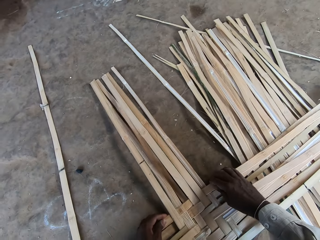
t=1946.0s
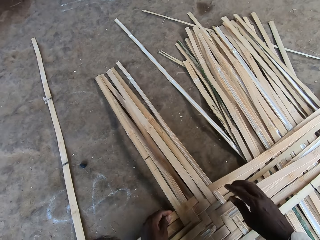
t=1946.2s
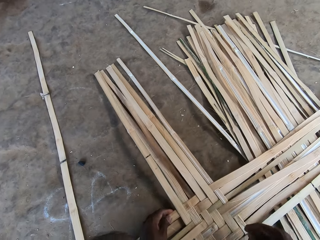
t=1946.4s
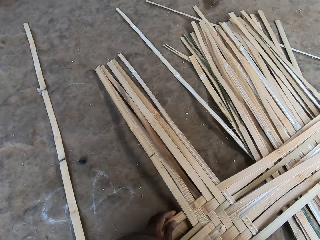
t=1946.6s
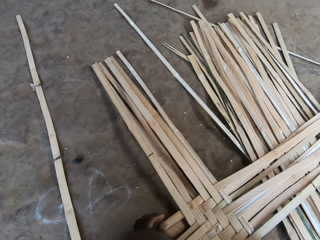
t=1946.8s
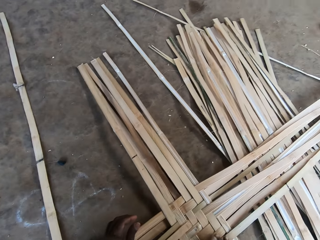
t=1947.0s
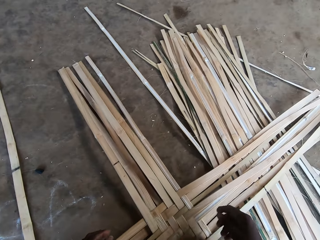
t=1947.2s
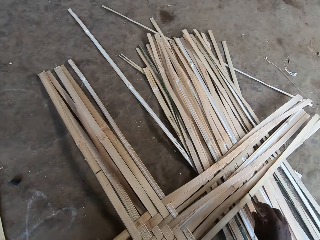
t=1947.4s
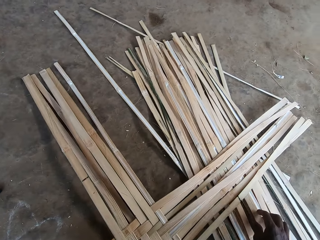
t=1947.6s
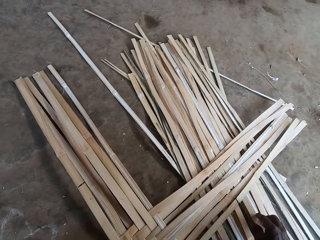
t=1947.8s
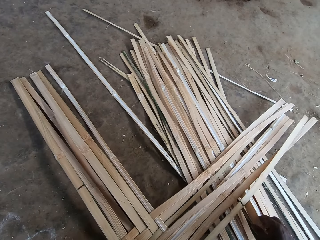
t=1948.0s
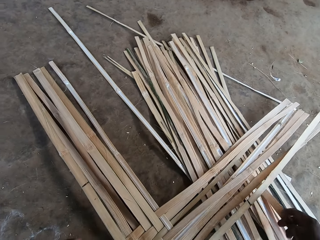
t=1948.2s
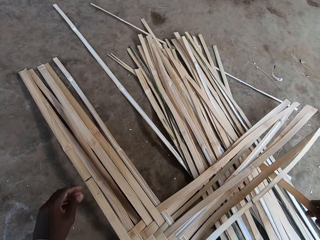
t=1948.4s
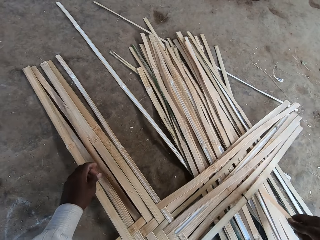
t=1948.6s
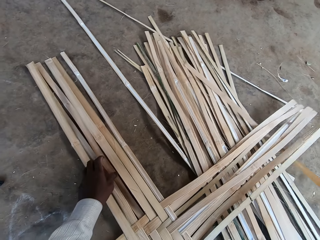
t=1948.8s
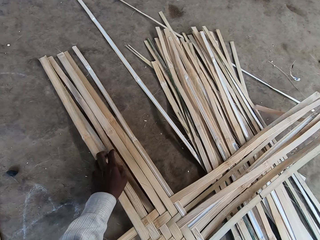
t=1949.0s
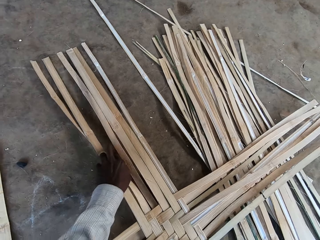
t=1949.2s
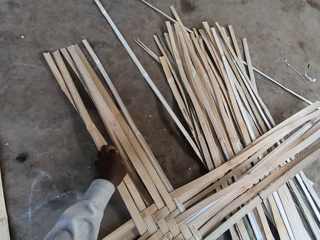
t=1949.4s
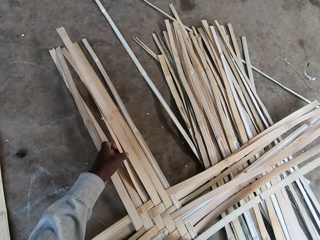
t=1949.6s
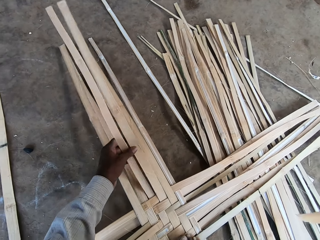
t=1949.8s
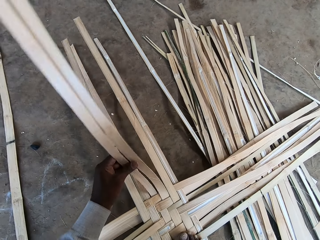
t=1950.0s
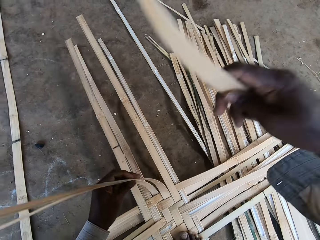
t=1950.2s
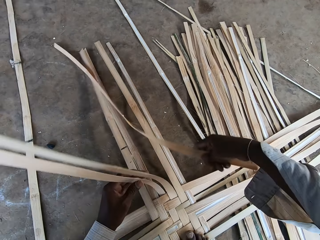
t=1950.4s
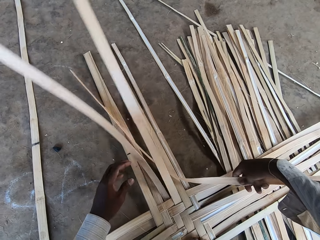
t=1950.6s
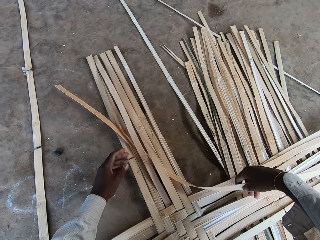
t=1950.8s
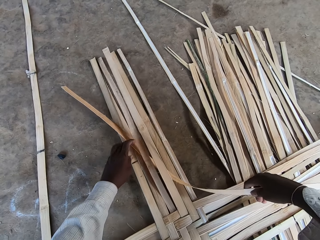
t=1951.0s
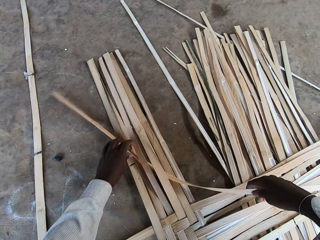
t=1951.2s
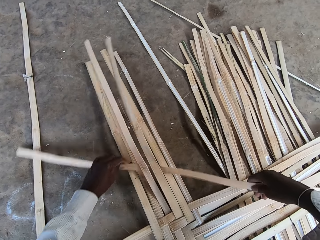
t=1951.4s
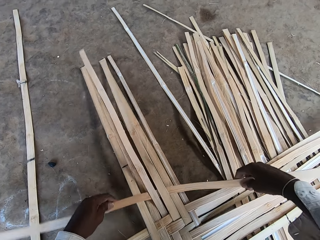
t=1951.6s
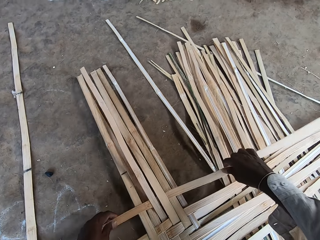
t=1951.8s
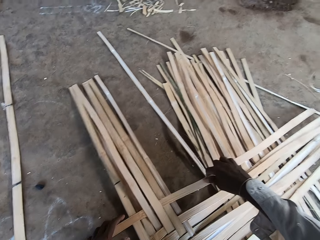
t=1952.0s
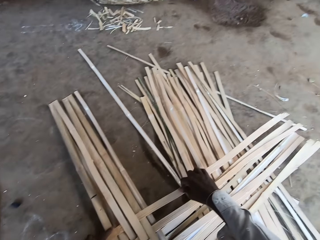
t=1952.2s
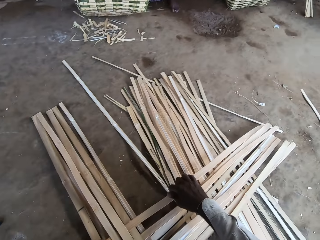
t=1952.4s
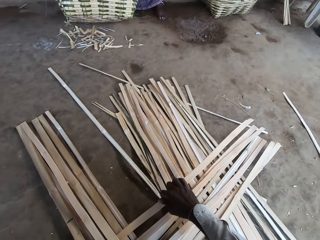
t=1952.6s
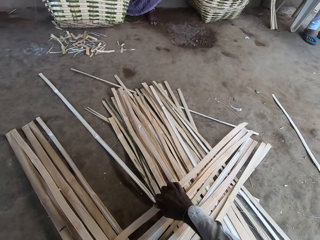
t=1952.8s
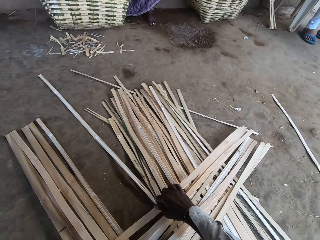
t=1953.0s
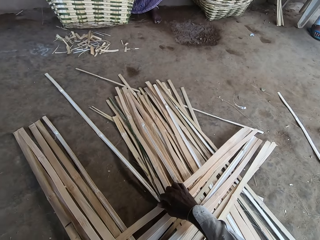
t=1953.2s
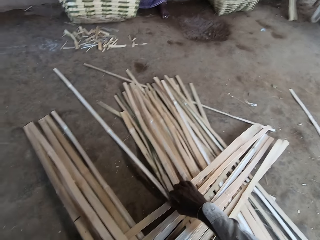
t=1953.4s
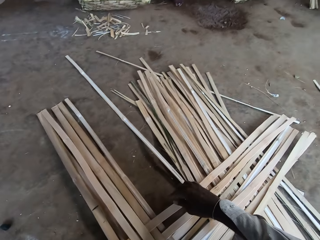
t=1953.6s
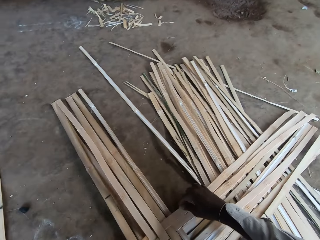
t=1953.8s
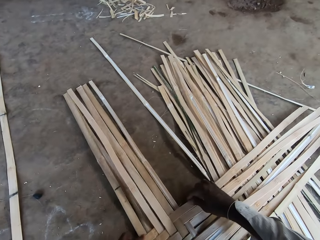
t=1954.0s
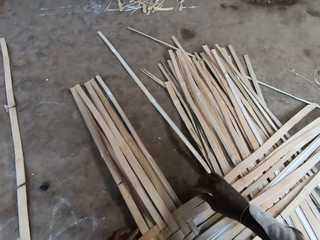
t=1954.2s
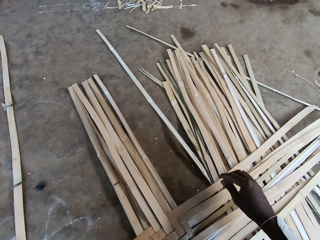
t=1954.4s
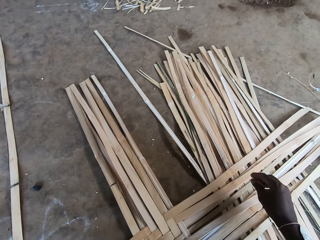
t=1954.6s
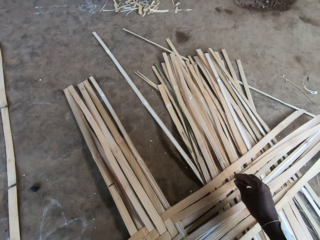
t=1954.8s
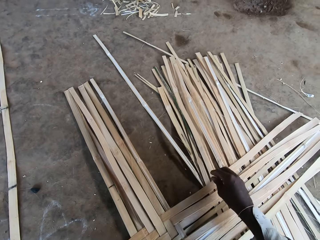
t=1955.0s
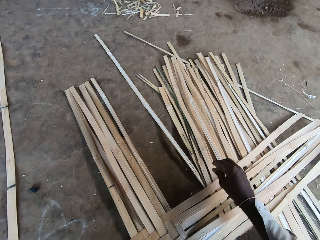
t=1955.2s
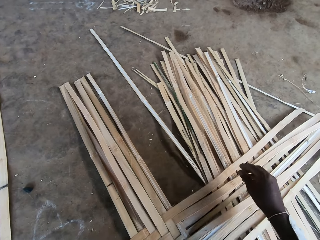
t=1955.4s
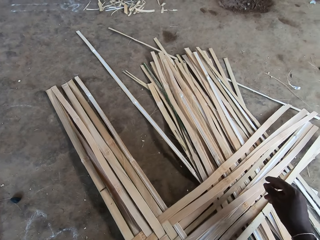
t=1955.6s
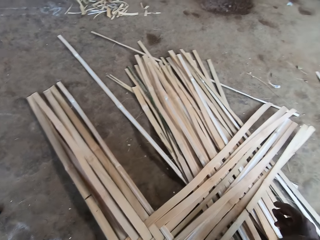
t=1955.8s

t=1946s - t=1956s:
The camera wearer picks a bamboo stick on the floor with his right hand. He lifts the bamboo sticks on the floor with his left hand. He inserts the bamboo stick in between the bamboo sticks on the floor with his right hand. He adjusts the bamboo stick with both hands.

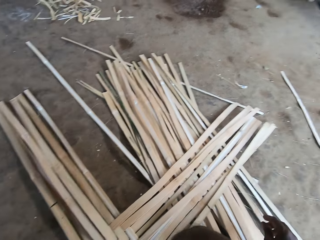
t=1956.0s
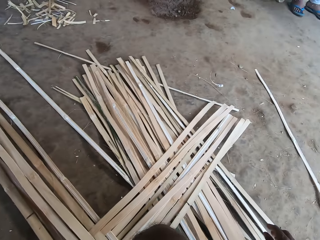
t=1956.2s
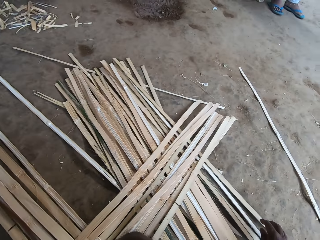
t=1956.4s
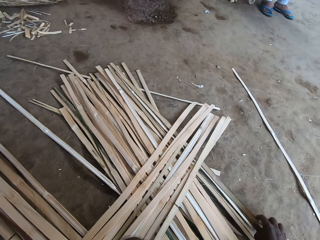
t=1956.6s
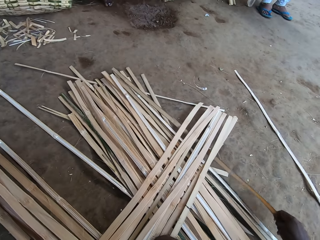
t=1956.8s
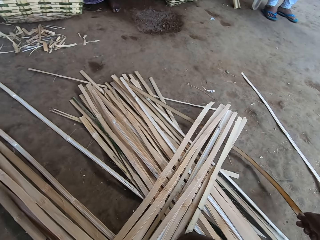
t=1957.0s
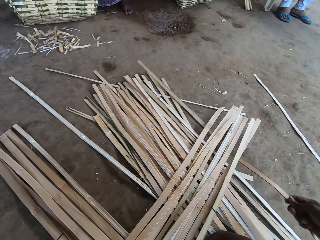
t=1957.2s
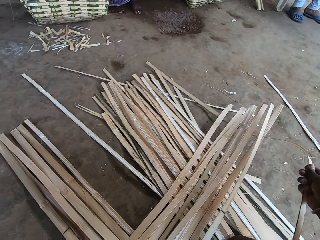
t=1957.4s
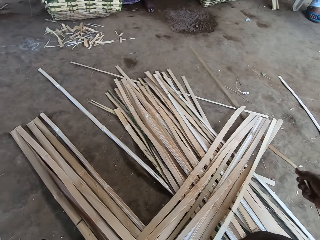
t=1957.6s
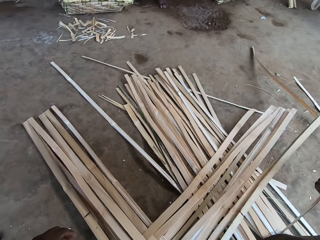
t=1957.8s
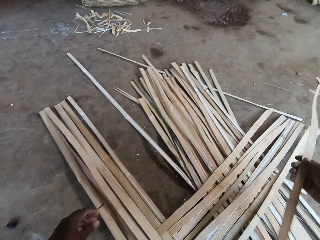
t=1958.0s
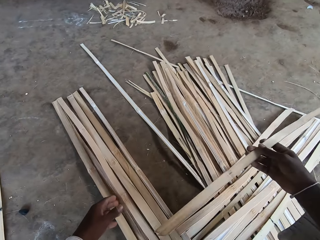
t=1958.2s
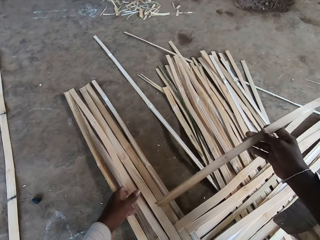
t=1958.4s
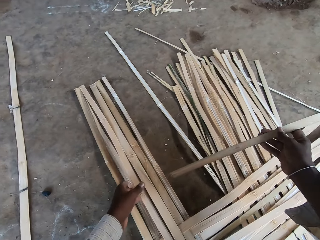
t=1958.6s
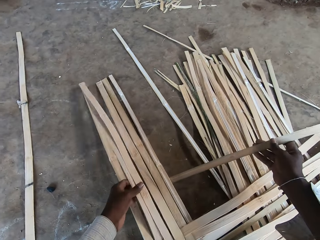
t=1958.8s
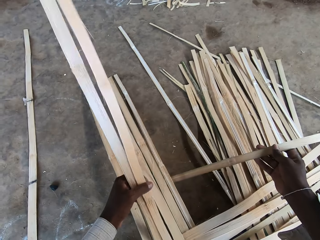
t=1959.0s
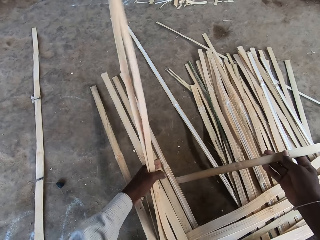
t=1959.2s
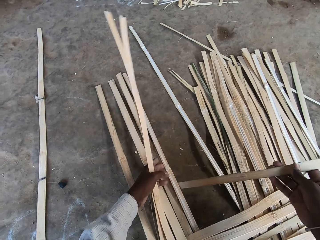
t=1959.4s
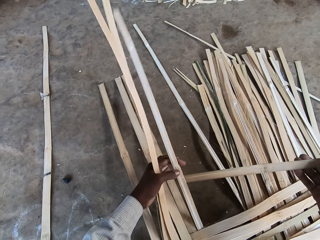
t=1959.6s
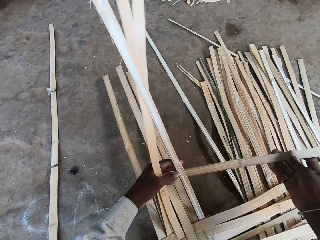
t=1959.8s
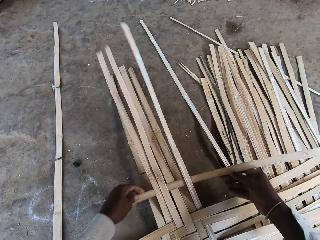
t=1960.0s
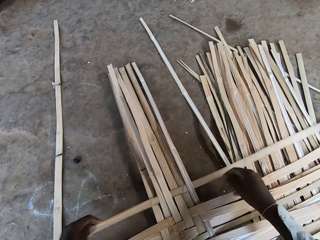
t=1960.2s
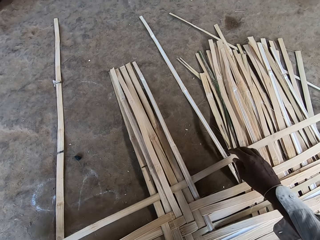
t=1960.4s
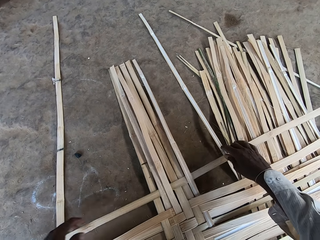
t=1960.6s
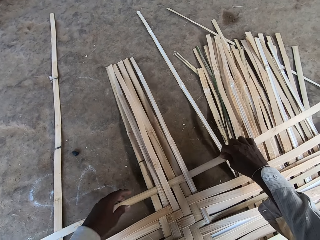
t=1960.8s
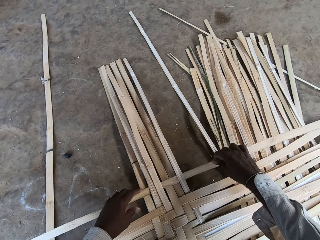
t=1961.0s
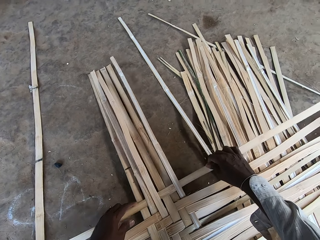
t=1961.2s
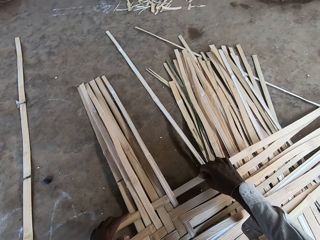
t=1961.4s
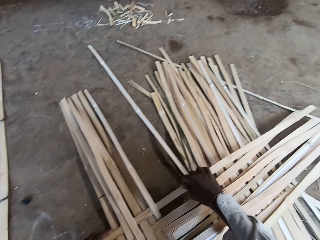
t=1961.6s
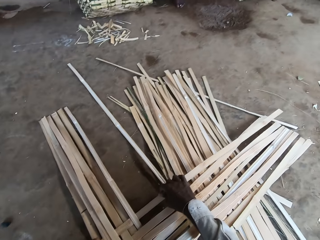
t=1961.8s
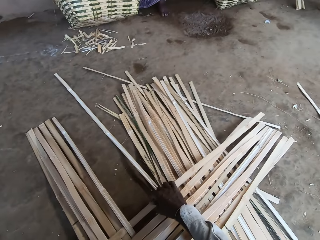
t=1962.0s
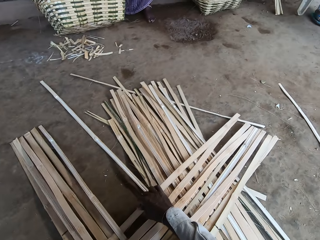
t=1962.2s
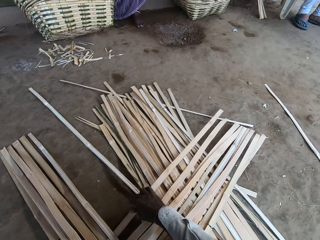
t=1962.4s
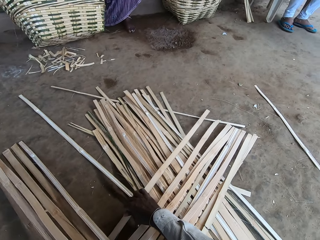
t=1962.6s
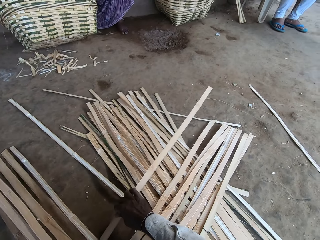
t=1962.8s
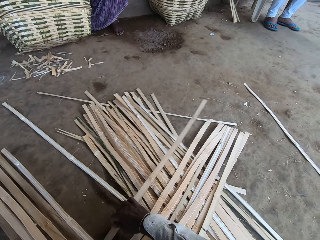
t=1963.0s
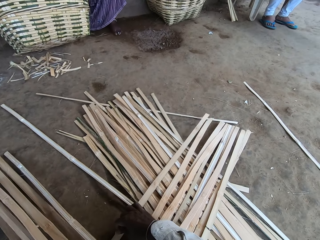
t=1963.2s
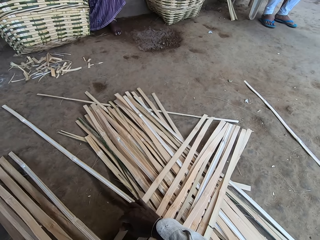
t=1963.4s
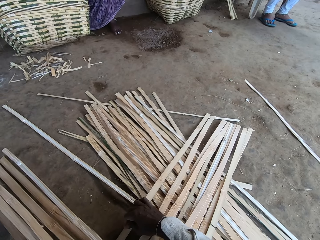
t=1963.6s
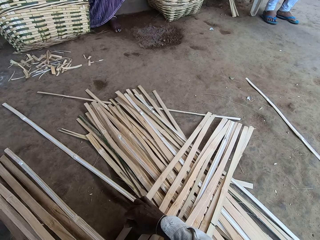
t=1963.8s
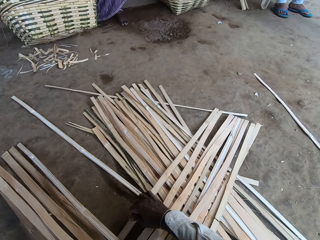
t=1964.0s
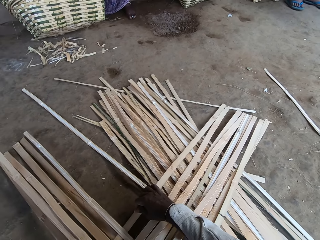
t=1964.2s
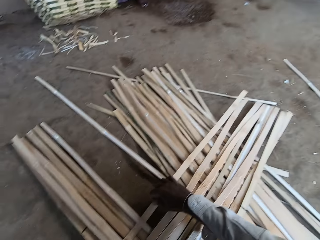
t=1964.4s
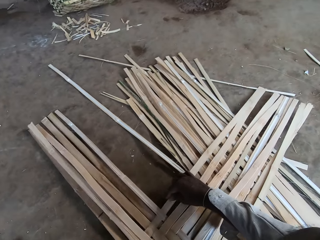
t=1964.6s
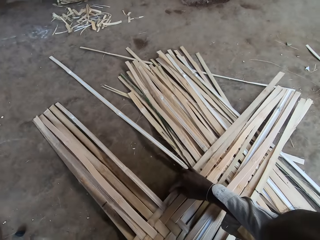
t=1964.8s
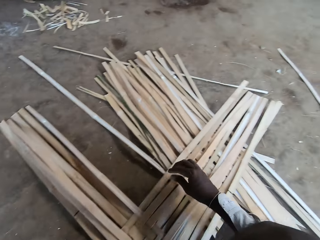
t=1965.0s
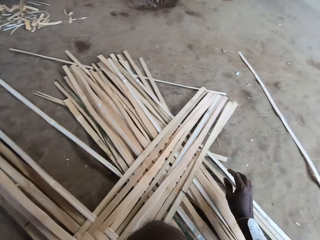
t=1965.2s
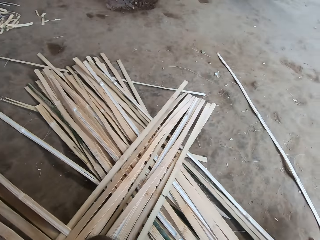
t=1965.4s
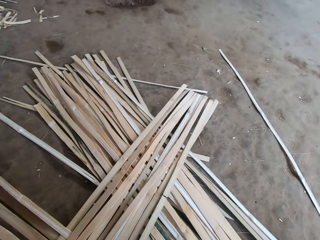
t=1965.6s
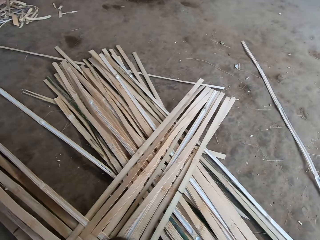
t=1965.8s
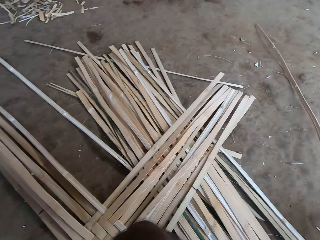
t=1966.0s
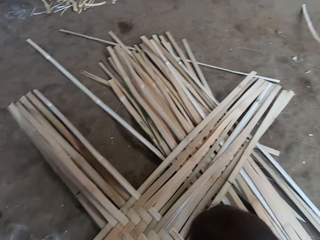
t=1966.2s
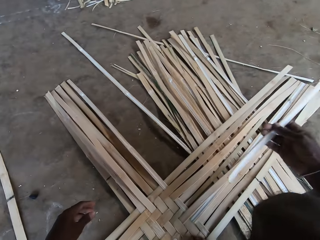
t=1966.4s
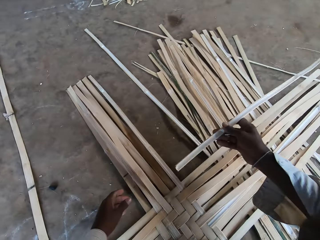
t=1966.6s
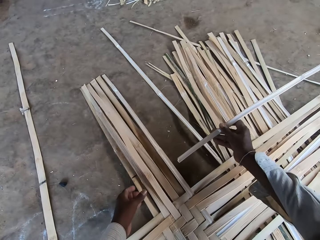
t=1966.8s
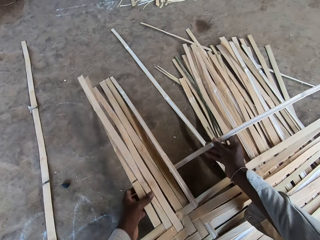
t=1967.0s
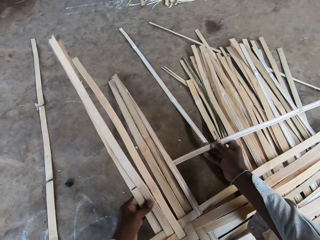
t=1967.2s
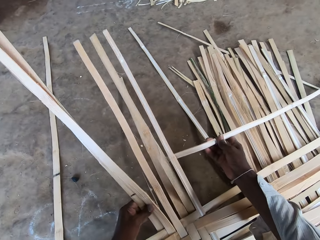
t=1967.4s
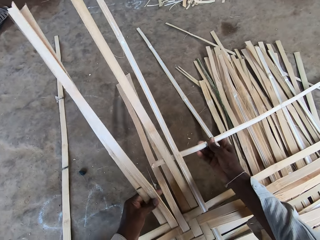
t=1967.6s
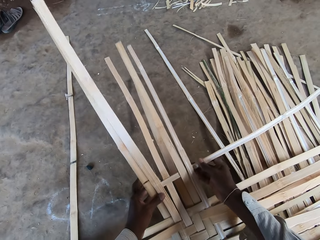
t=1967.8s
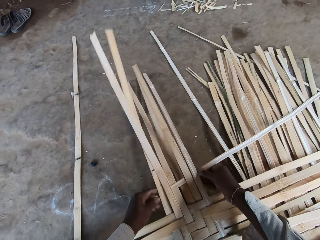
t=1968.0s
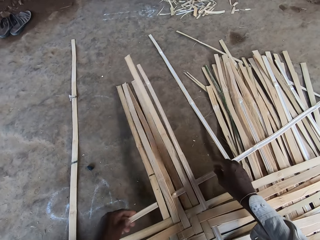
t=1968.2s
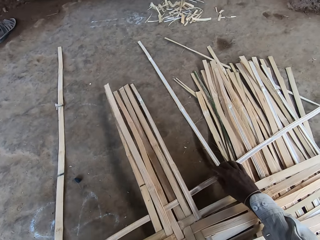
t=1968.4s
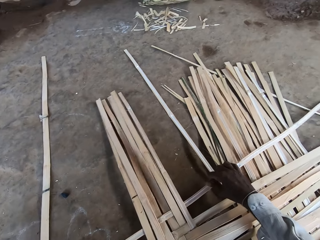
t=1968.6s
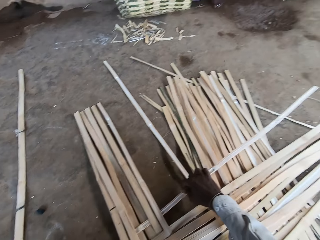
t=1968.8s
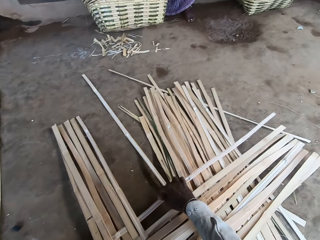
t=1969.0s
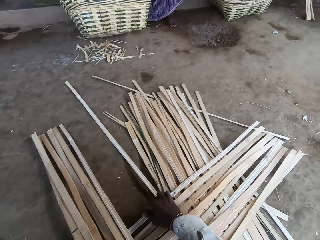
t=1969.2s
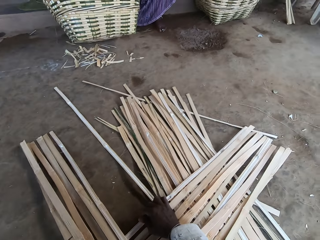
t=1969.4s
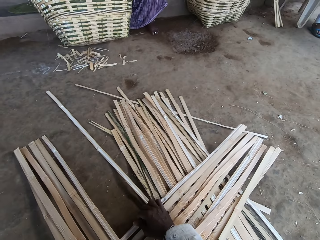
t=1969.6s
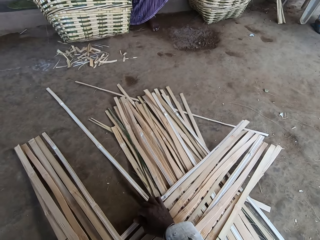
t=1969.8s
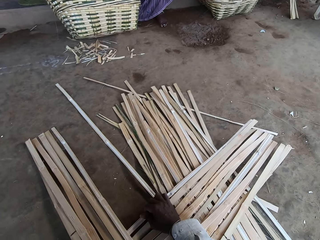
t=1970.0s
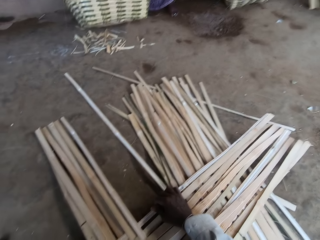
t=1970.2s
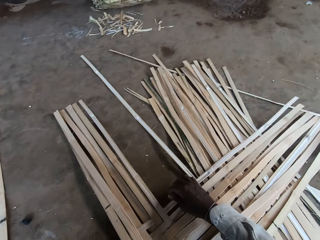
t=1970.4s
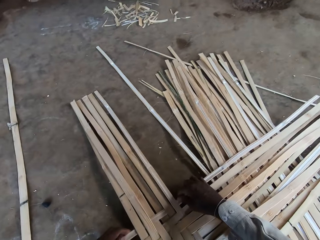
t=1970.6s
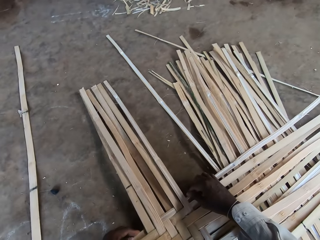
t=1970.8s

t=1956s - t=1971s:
The camera wearer picks a bamboo stick on the floor with his right hand. He lifts the bamboo sticks on the floor with his left hand. He inserts the bamboo stick in between the bamboo sticks on the floor with his right hand. He adjusts the bamboo stick with both hands. He picks a bamboo stick on the floor with his right hand. He lifts the bamboo sticks on the floor with his left hand. He inserts the bamboo stick in between the bamboo sticks on the floor with his right hand. He adjusts the bamboo stick with both hands.
